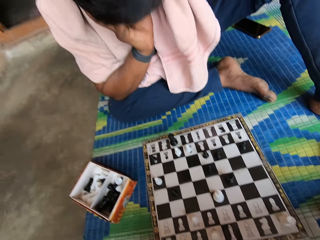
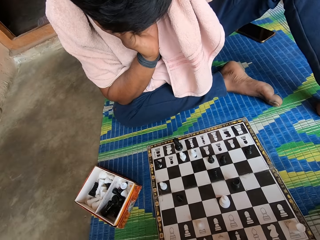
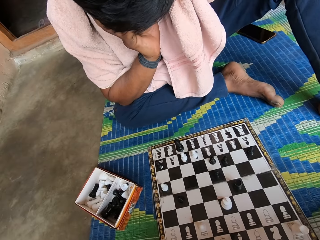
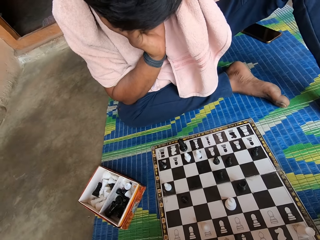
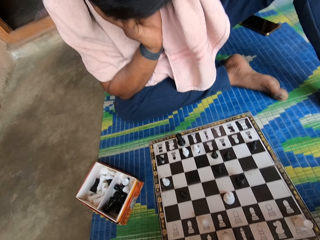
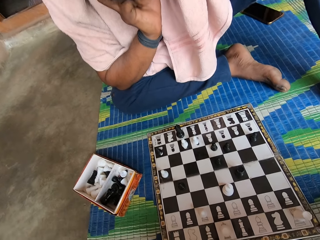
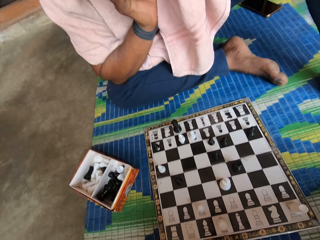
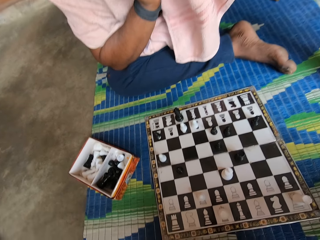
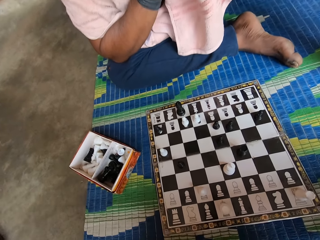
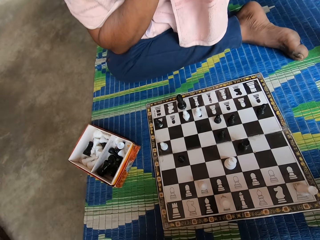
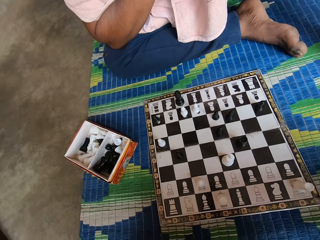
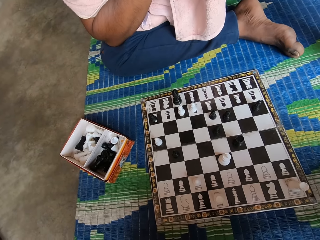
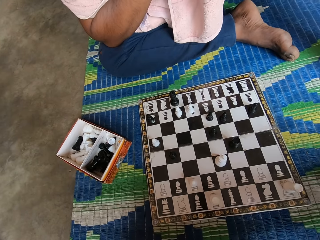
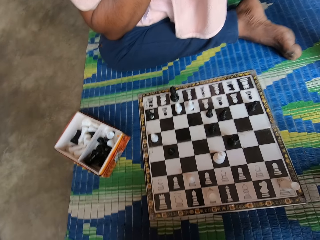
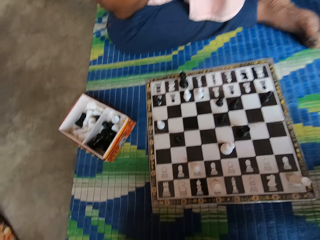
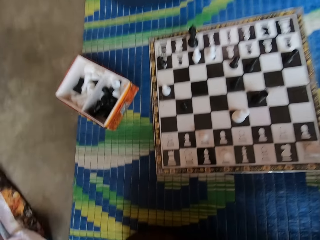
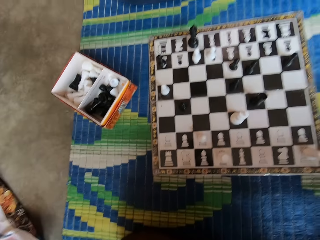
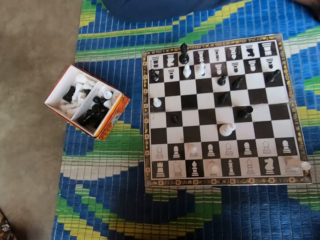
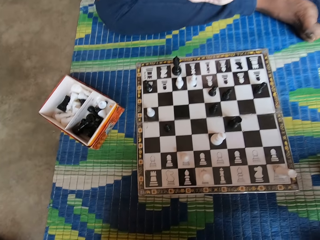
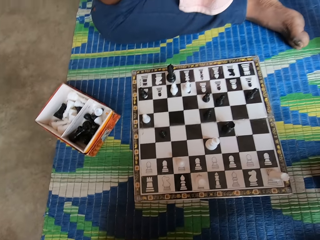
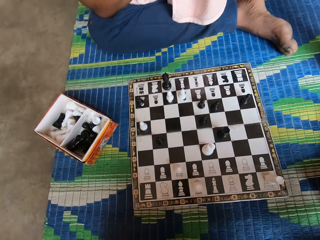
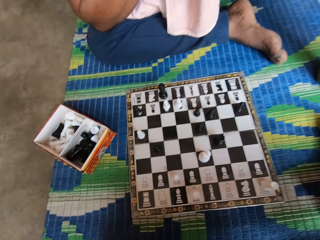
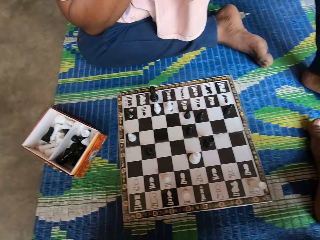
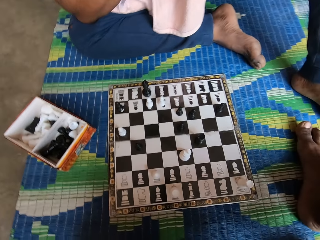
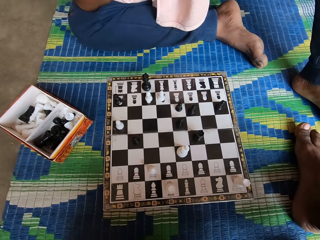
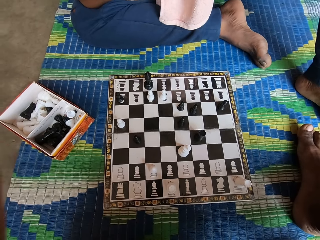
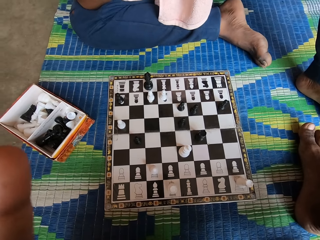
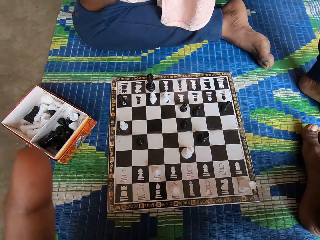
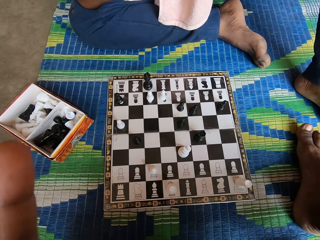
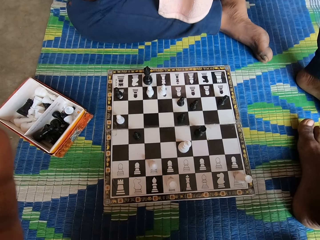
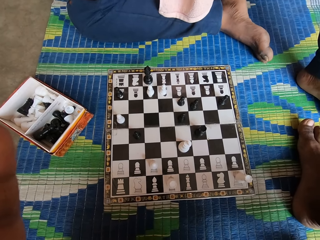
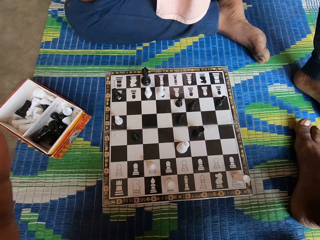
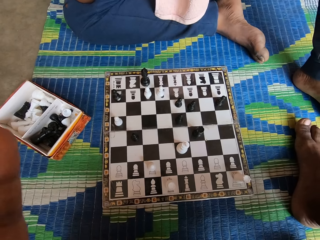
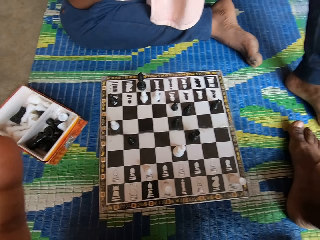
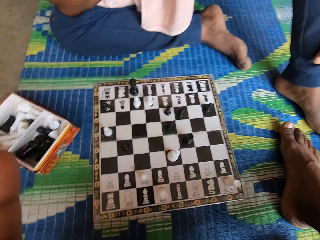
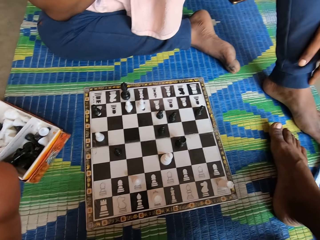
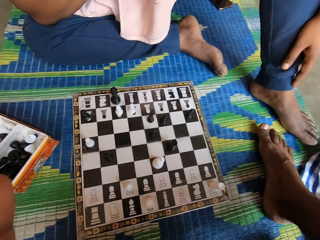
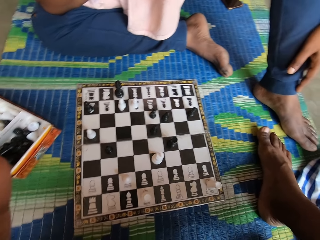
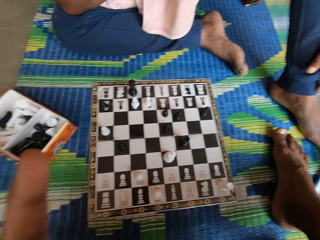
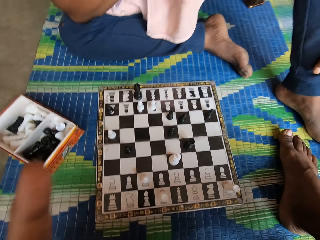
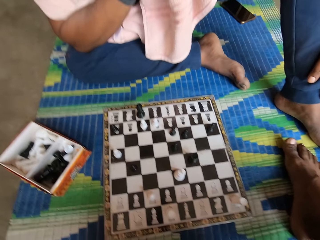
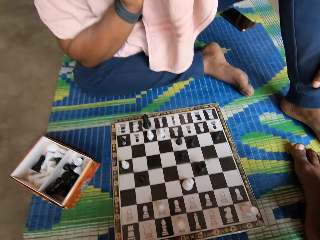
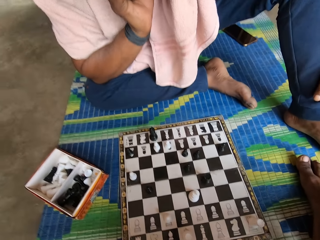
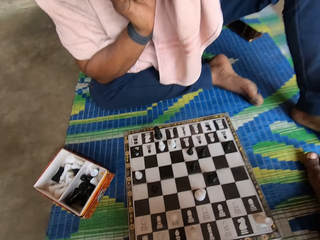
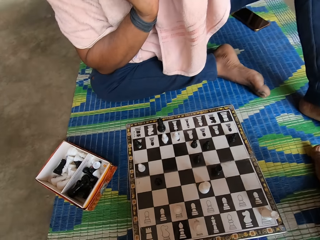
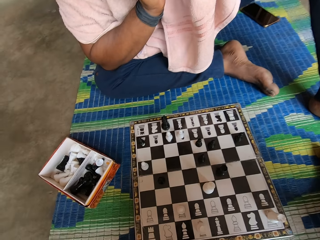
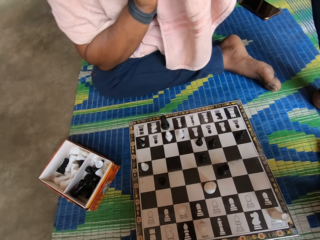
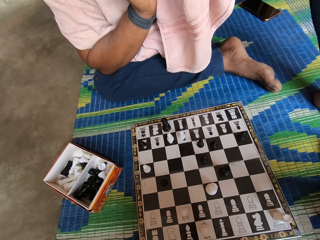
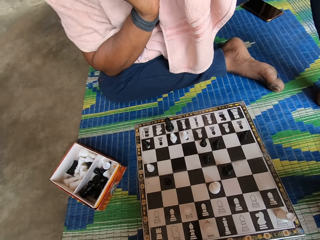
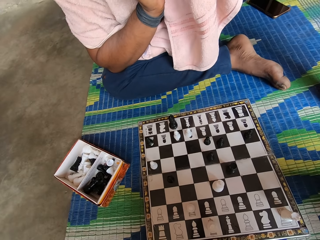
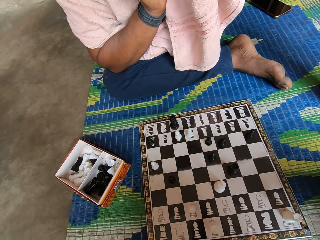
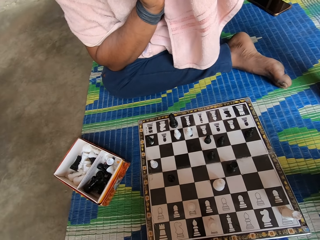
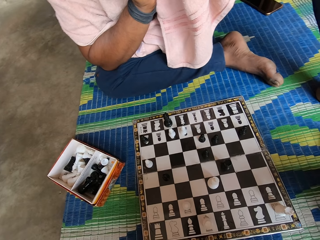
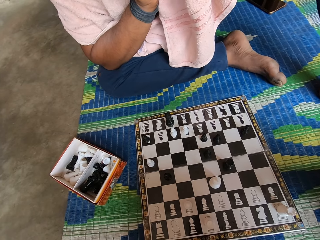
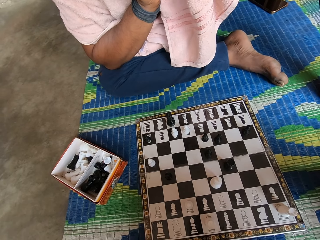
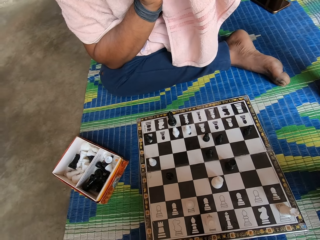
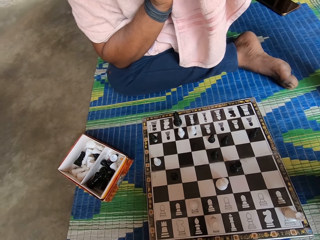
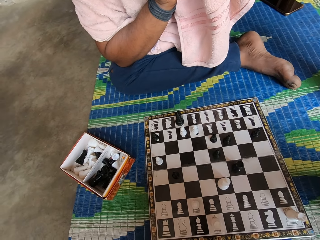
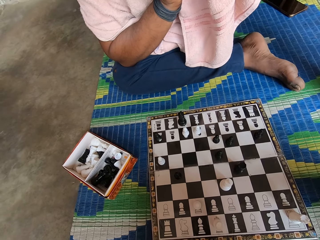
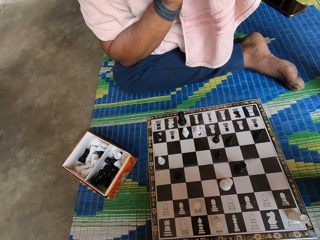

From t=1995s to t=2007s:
The camera wearer lifts his finger.

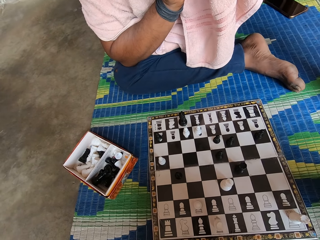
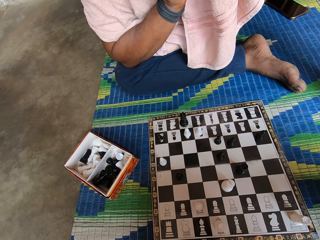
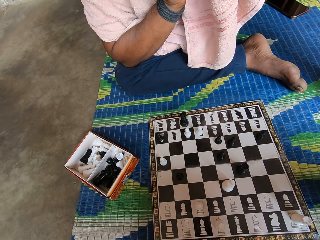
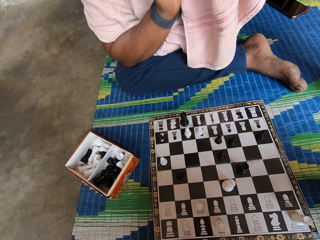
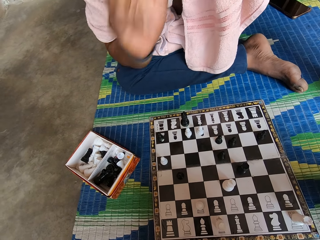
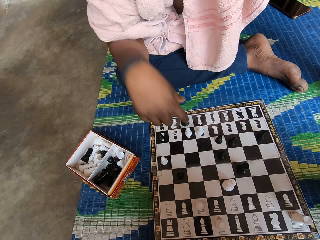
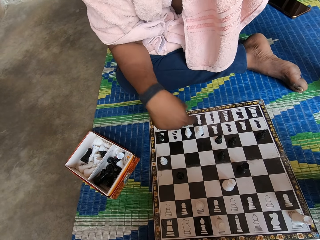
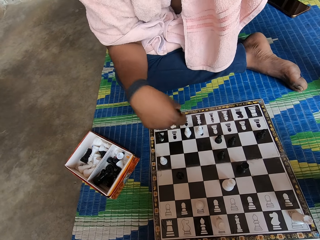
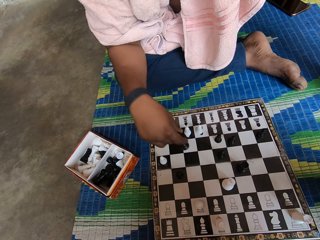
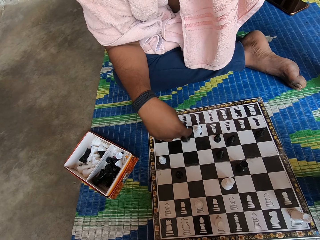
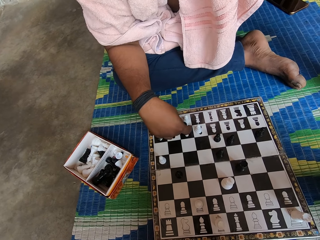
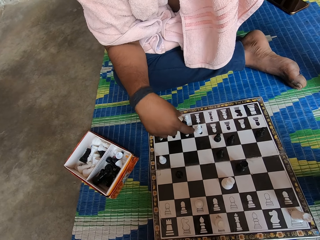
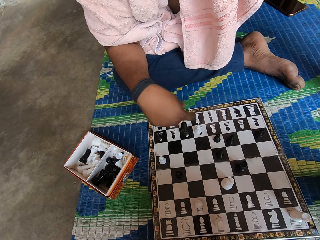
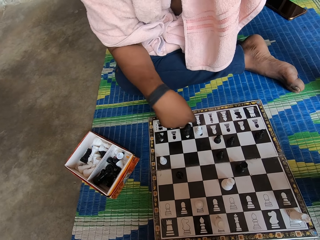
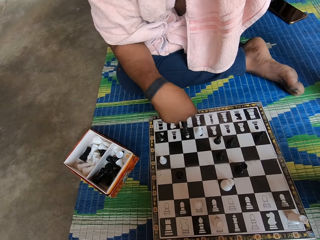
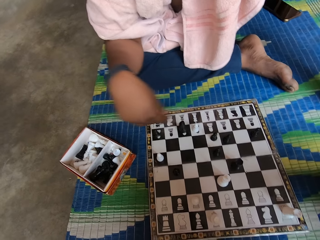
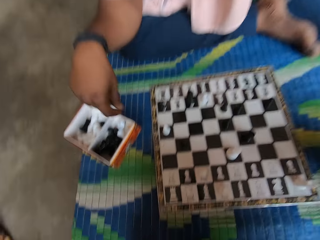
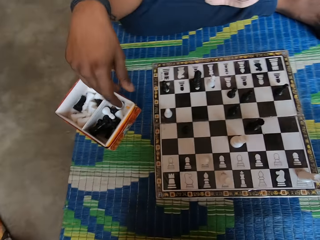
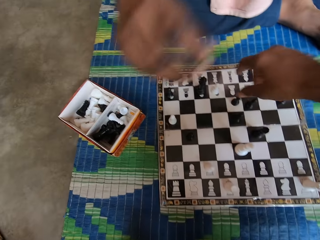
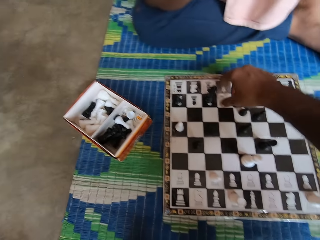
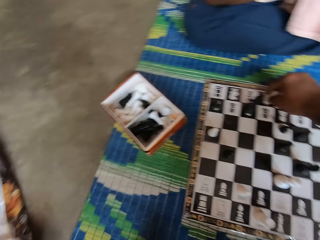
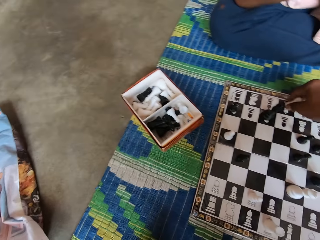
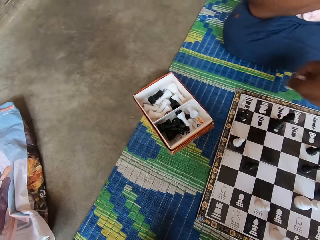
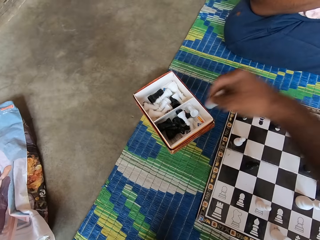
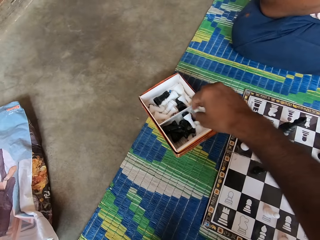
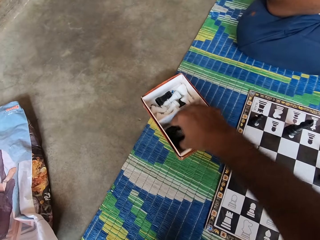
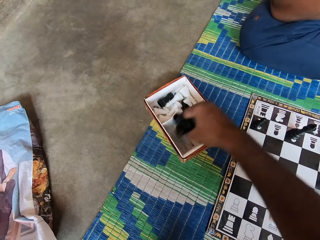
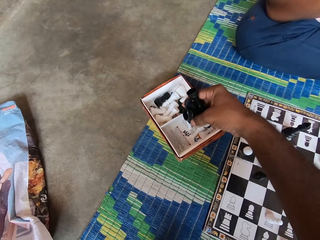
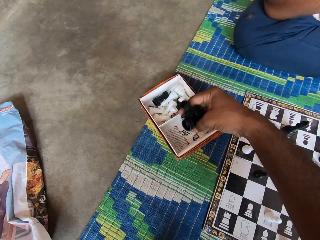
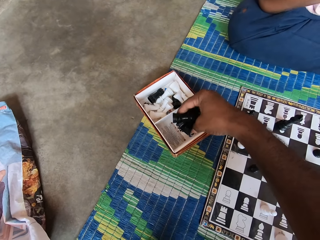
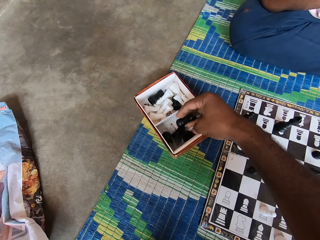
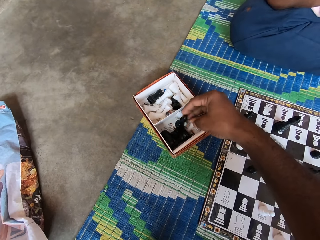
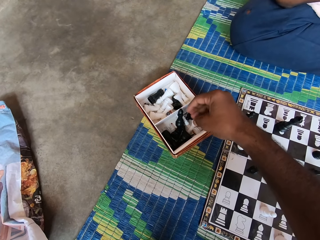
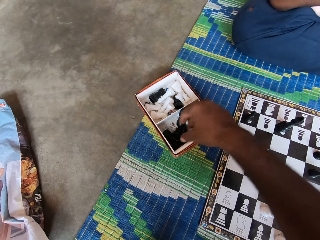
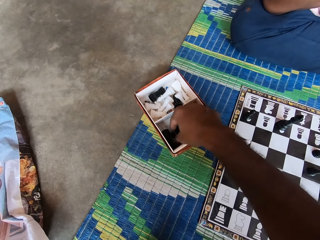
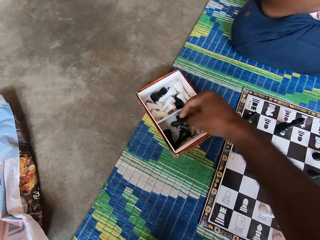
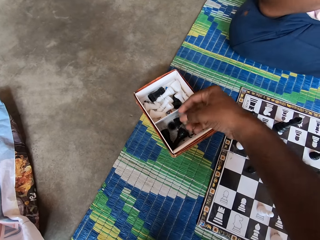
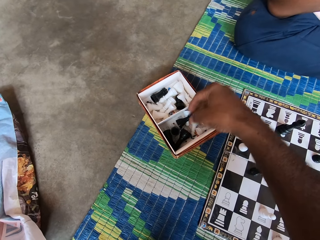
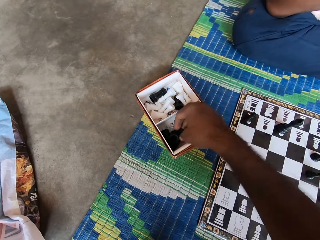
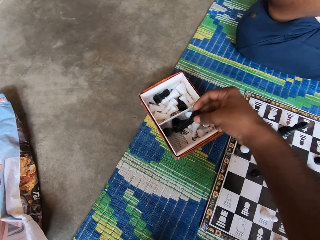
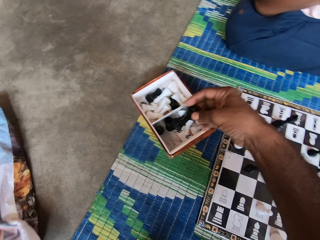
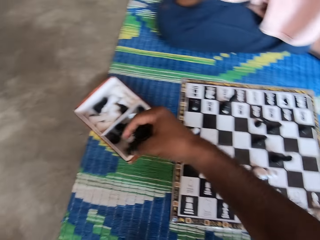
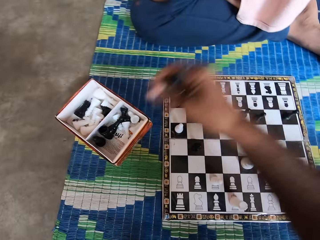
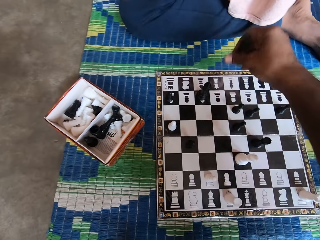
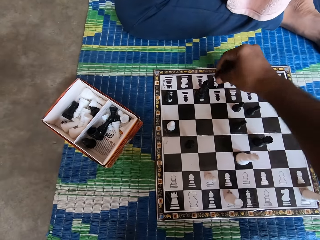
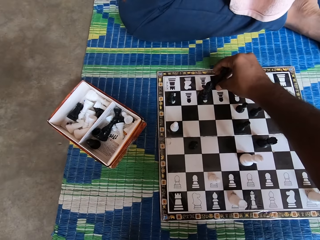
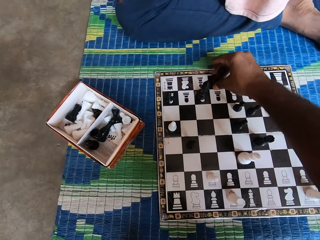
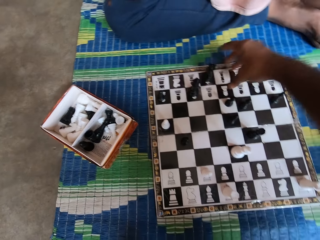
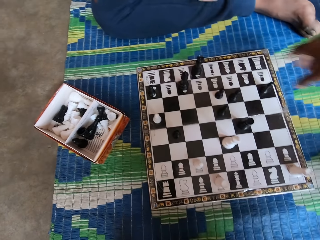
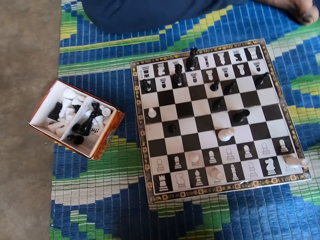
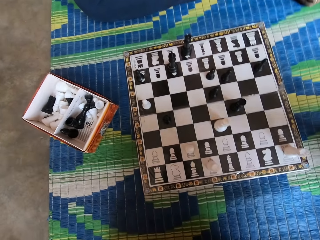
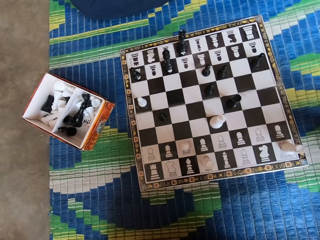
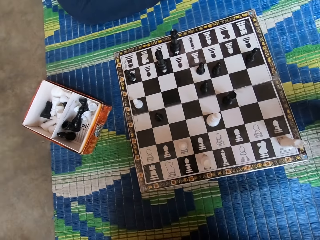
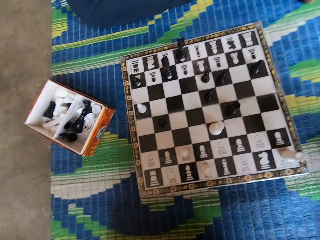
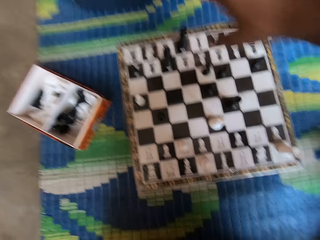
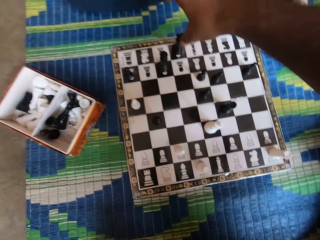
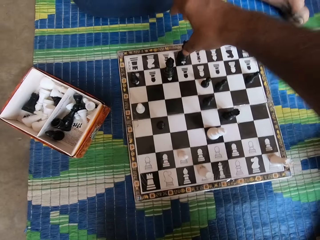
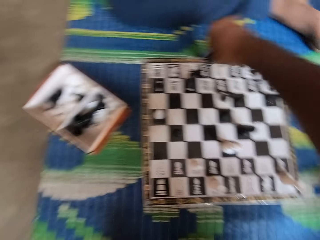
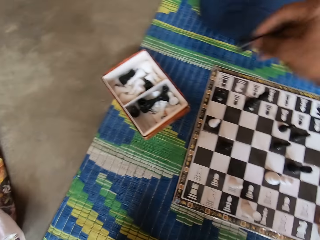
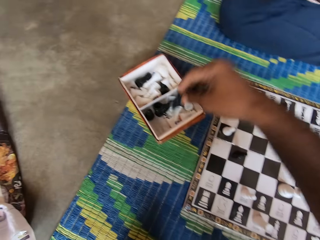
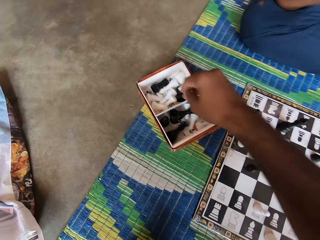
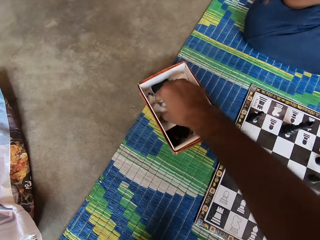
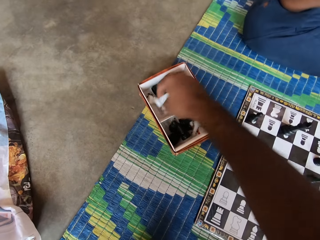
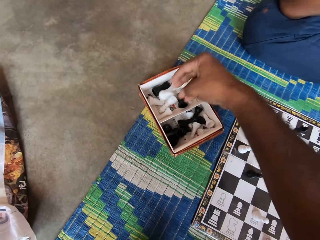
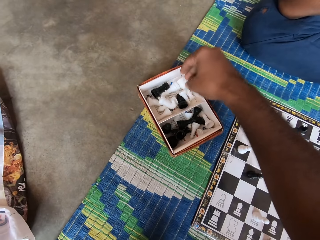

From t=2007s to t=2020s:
A man holds the chess piece. He moves the chess piece and puts the chess piece on the chess board. He picks up the chess piece and drops the chess piece inside the box. The camera wearer holds the chess piece. They pick up the chess piece. They drop the chess piece inside the box. They pick up the chess pieces. They drop the chess pieces inside the box. They pick up the chess piece. They drop the chess piece inside the box. They pick up the chess piece, hold the chess piece and put the chess piece on the chess board. They look at the chess board. They pick up the chess piece from the chess board. They drop the chess piece inside the box. They pick up the chess piece from the box.
